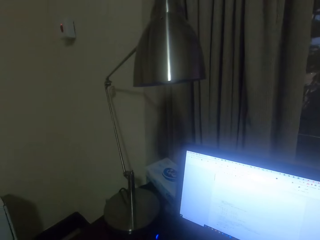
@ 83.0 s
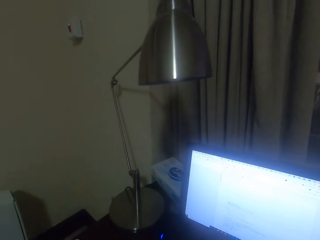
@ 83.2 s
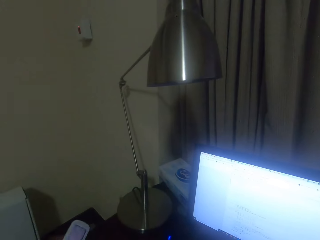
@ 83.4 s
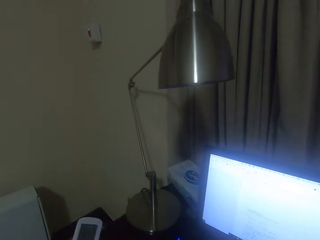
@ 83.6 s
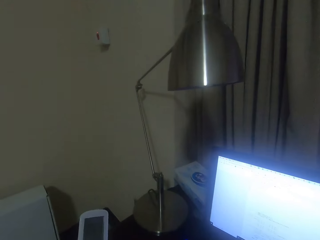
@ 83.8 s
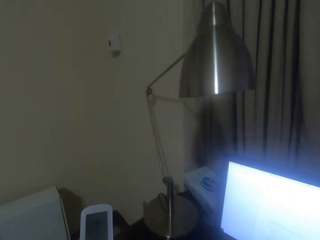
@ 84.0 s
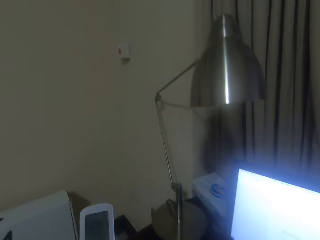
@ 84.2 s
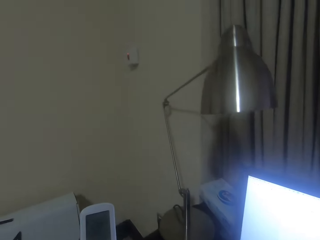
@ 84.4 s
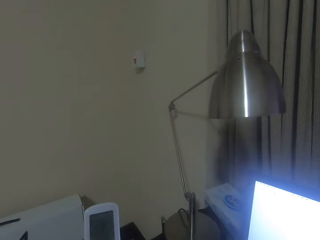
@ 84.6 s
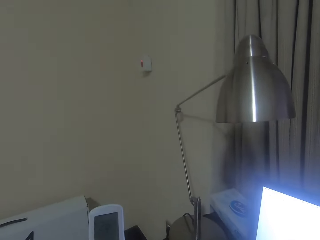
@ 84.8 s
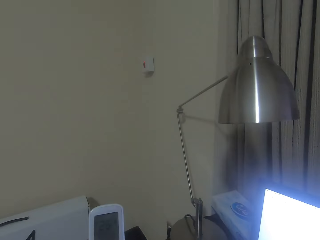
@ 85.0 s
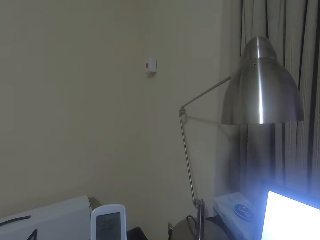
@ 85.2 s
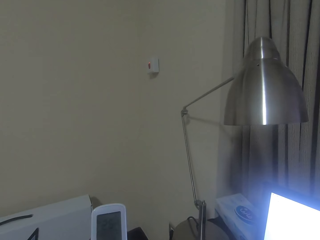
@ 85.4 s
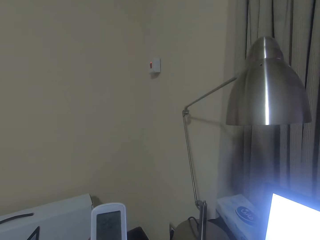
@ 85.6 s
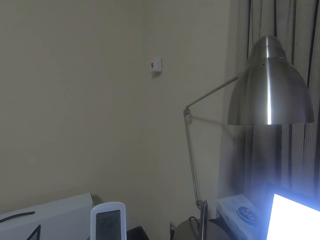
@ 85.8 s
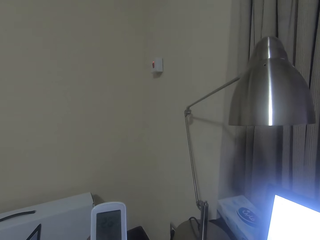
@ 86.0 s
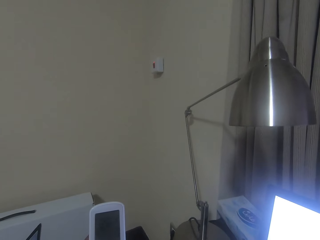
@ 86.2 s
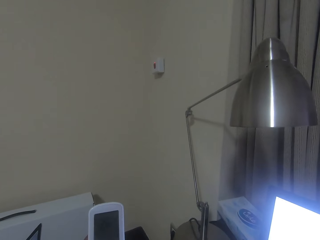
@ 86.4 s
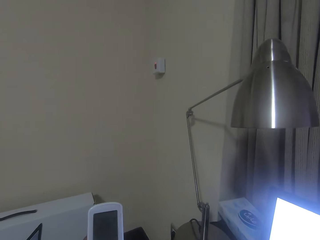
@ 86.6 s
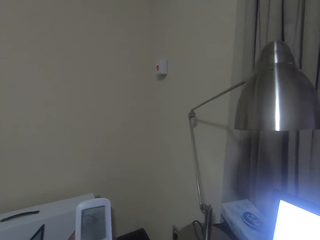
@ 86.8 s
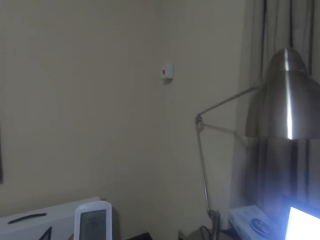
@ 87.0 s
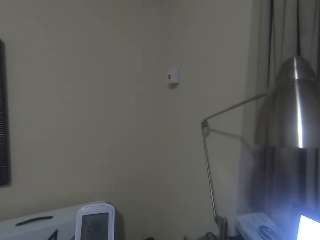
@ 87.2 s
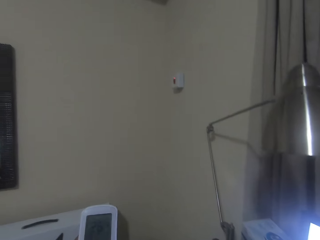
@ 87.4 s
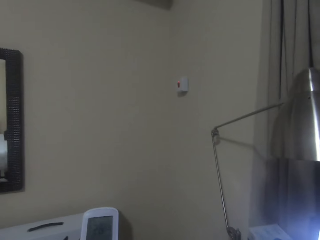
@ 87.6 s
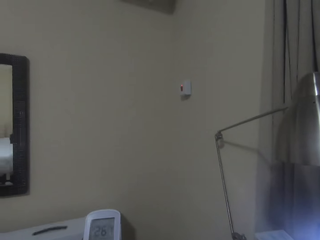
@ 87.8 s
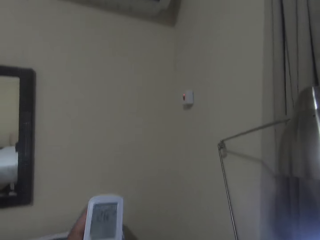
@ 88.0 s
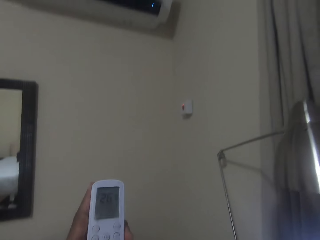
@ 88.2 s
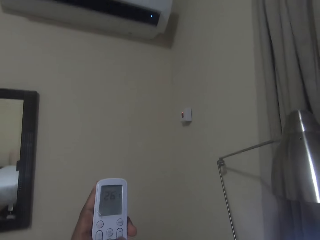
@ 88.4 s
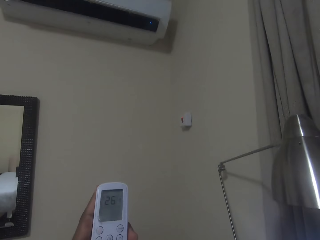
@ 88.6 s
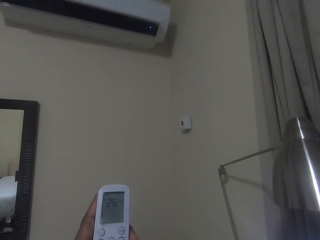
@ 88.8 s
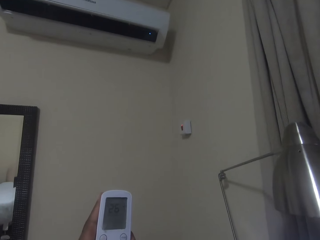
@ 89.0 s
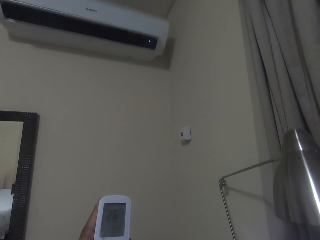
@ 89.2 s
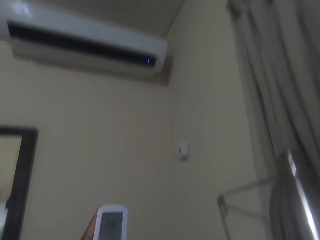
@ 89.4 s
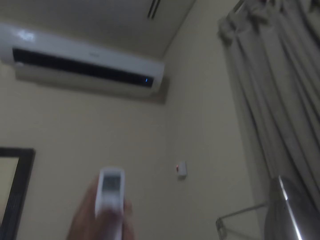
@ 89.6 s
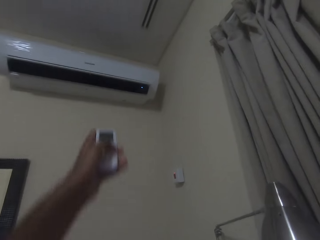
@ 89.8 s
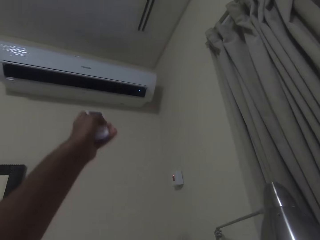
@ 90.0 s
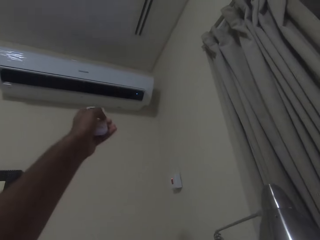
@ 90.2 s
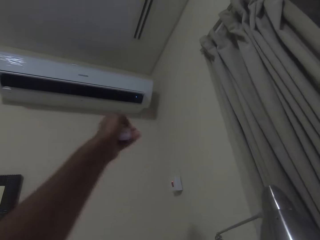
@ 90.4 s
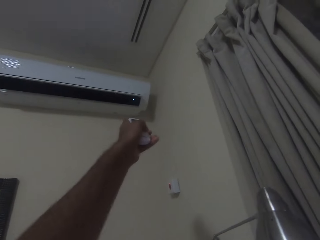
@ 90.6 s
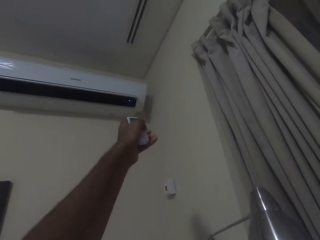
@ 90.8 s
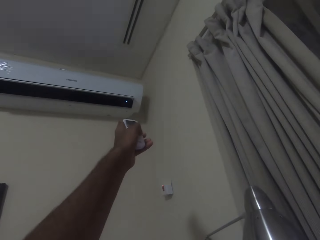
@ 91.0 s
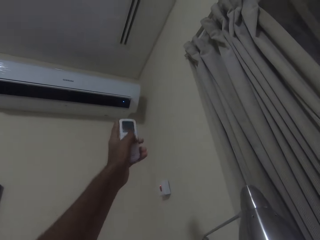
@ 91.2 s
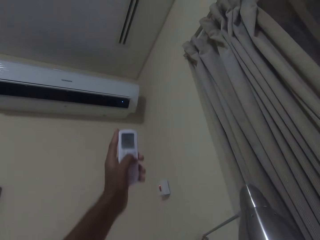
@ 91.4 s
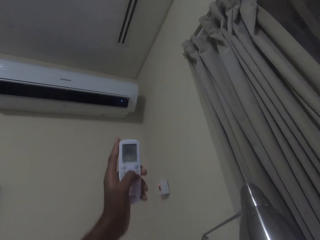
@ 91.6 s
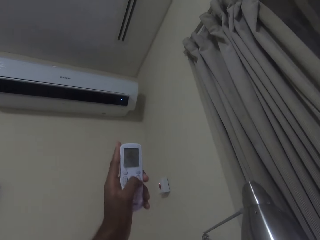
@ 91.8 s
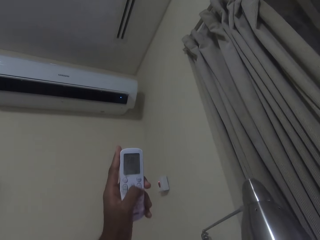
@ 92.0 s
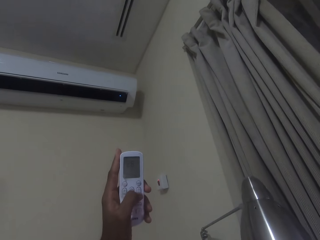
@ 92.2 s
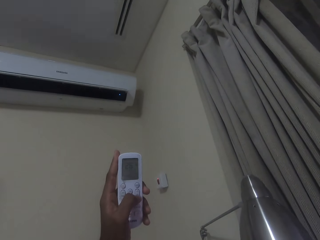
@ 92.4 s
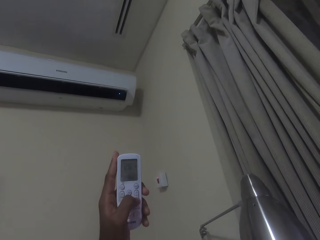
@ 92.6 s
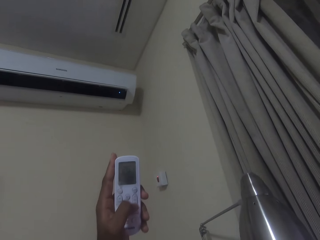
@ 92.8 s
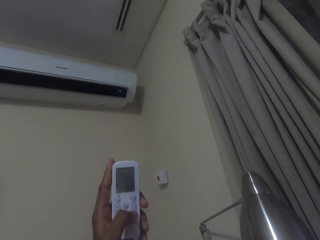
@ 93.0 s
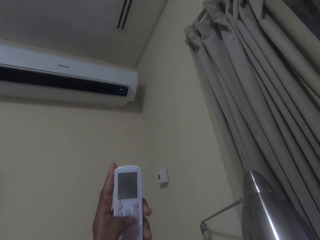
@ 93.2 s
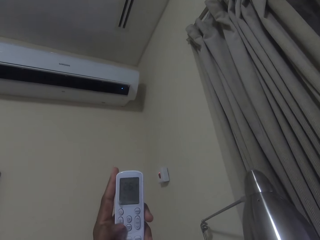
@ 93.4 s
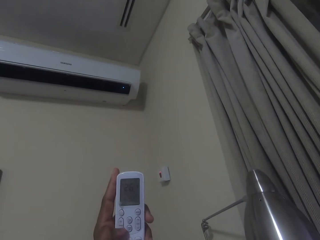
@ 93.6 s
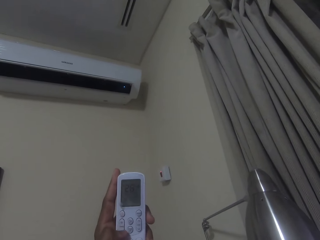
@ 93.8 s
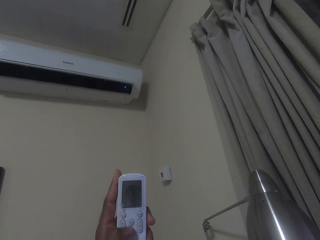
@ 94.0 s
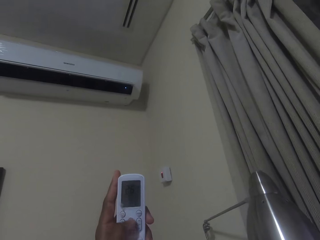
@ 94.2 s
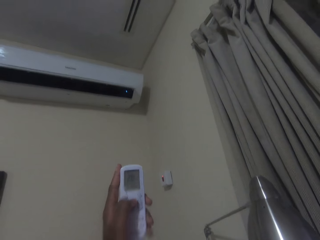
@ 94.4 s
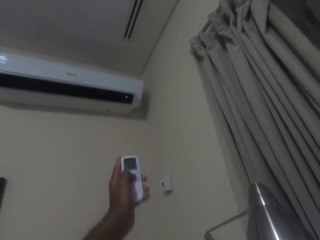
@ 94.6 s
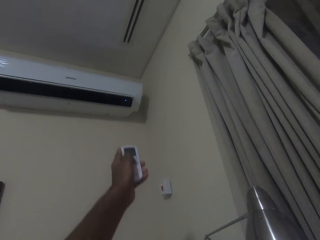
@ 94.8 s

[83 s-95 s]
The camera wearer holds the controller. They press the remote. They operate the AC.

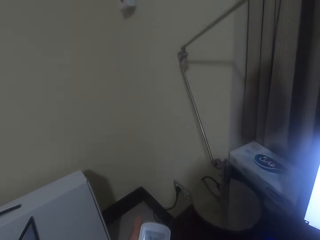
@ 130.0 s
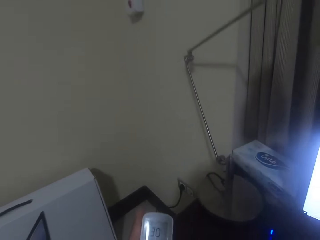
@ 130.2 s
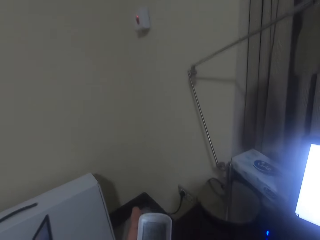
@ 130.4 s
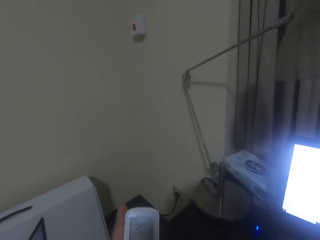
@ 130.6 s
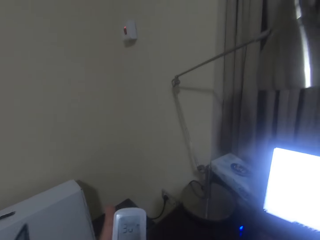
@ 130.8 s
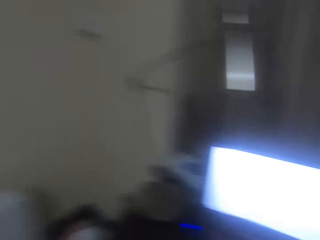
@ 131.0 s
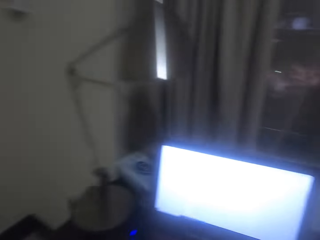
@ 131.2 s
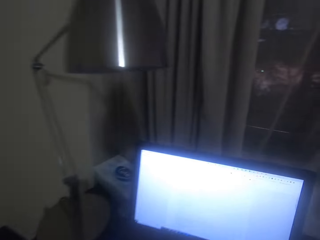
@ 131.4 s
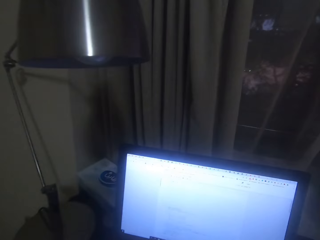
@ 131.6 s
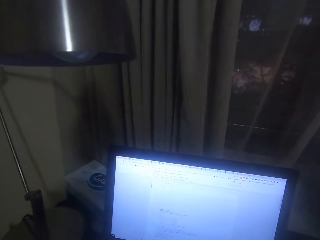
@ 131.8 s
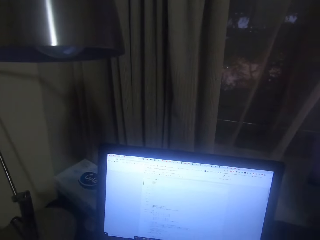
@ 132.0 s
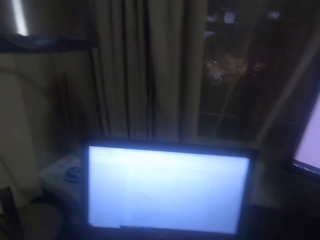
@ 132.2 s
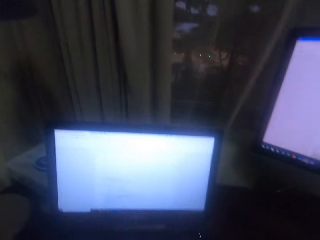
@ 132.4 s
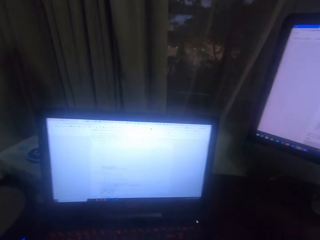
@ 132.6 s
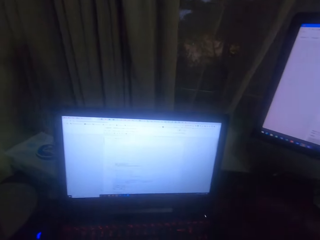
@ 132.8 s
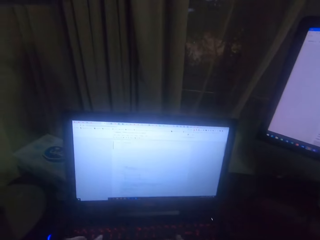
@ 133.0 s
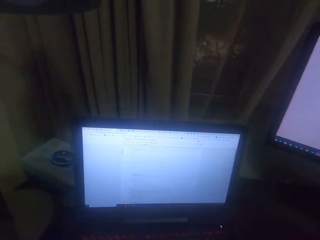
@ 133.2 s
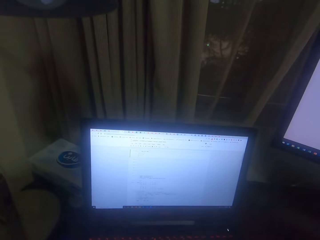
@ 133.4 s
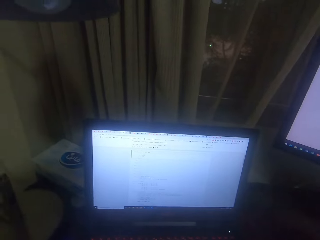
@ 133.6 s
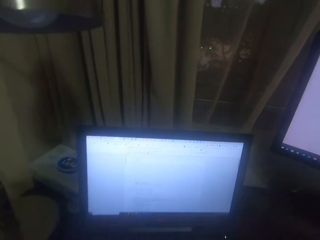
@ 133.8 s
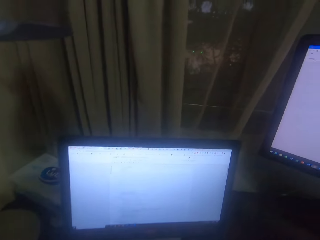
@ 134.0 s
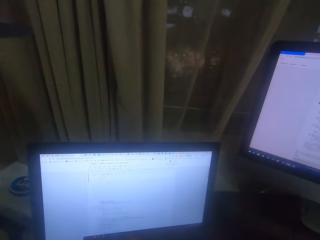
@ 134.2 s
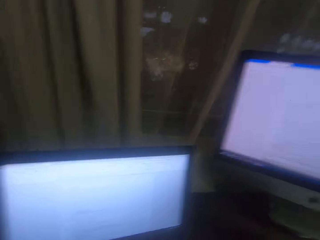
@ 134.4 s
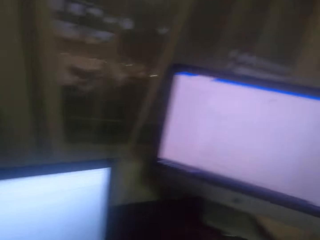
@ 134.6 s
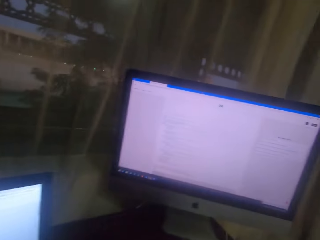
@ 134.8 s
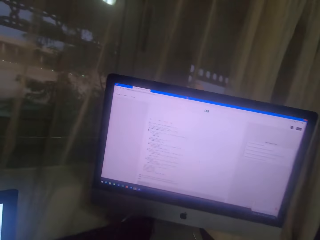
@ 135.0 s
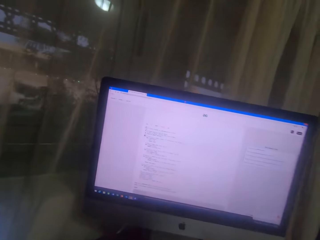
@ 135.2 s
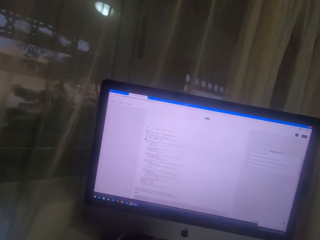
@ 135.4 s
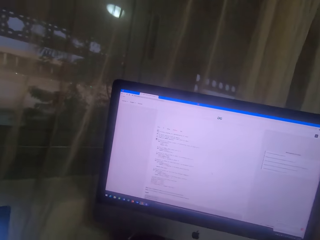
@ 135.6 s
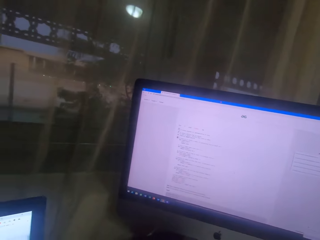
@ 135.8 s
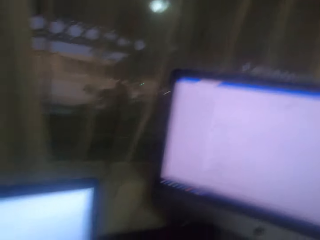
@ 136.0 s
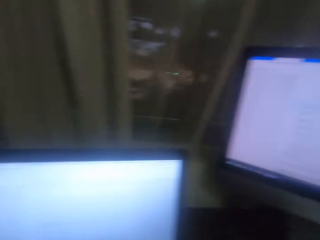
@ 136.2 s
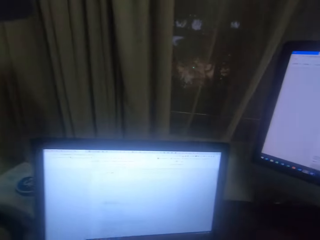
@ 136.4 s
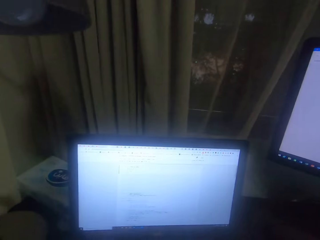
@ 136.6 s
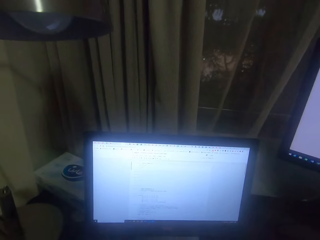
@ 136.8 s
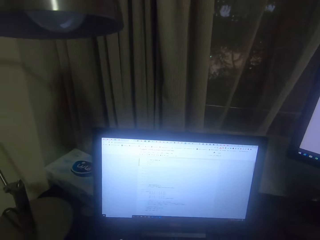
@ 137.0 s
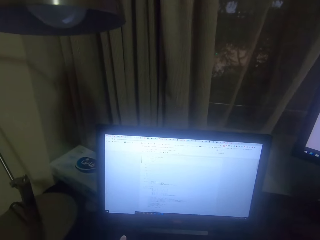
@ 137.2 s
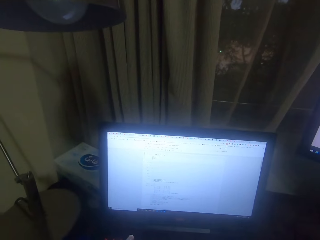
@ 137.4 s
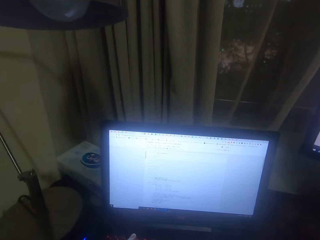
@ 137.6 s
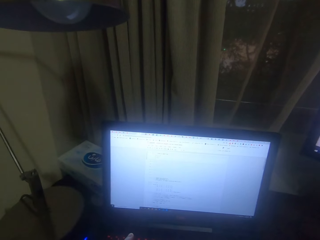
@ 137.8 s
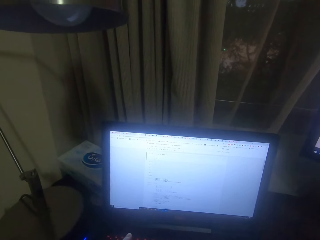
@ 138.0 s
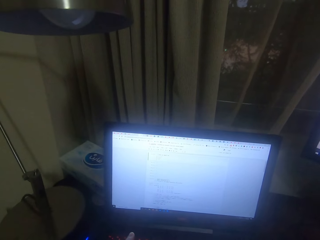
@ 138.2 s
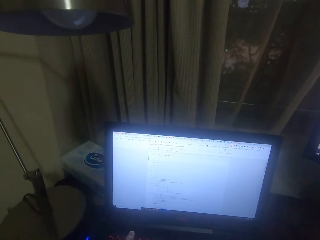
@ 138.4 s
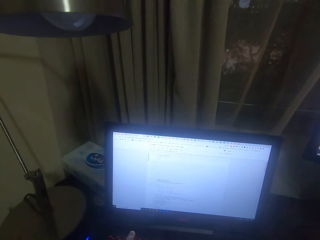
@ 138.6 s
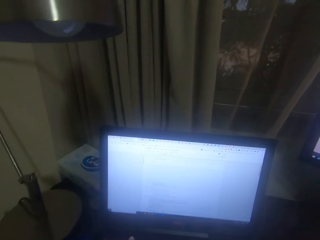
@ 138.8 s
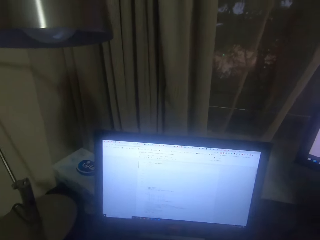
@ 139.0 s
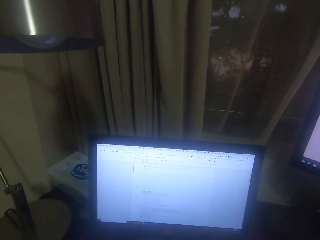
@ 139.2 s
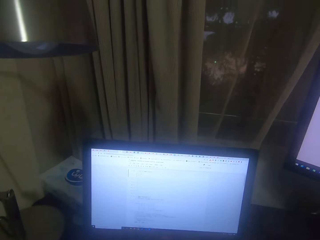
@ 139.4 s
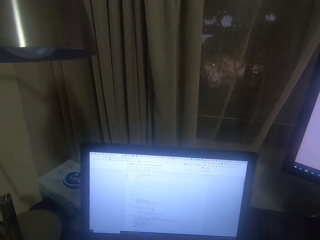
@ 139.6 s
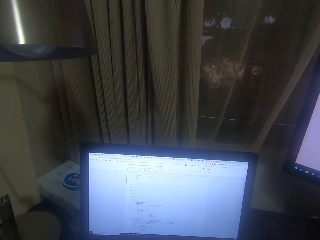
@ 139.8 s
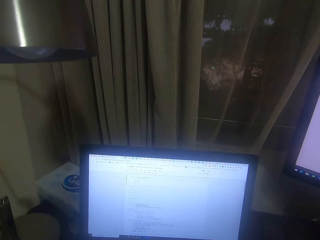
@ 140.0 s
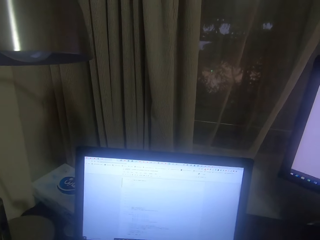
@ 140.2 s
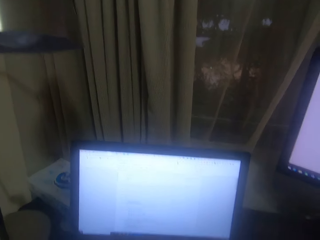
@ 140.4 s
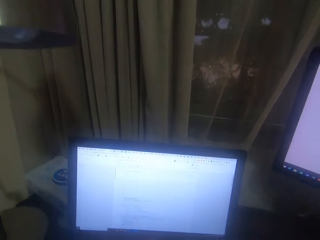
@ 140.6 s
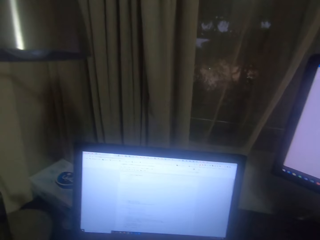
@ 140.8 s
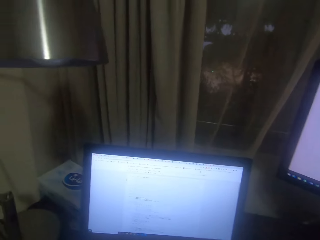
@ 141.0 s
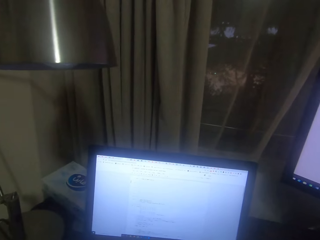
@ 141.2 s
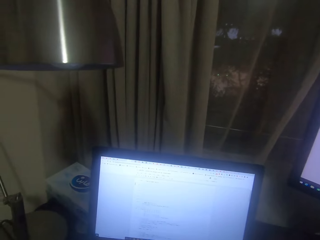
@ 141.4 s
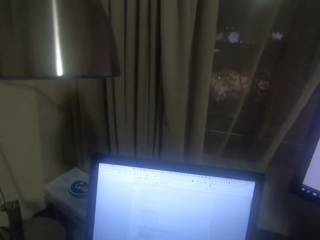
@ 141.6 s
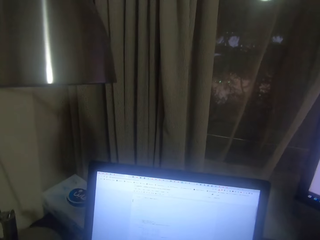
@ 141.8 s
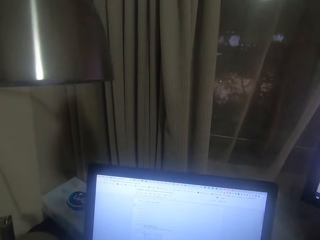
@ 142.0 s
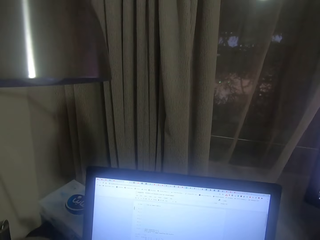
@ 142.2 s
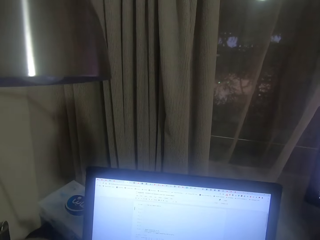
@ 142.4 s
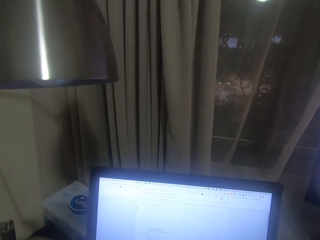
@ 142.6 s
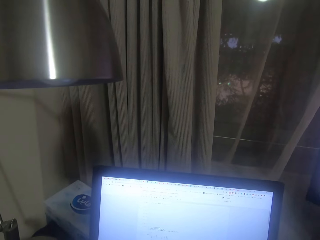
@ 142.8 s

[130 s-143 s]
The camera wearer looks at the computers. They look at the laptop screen.
